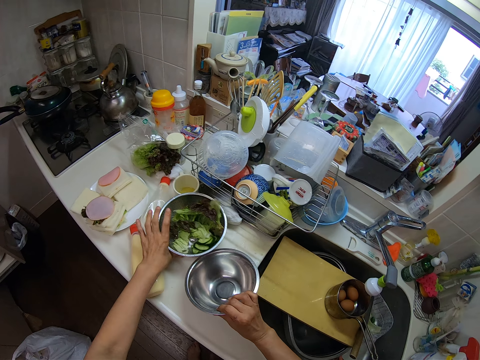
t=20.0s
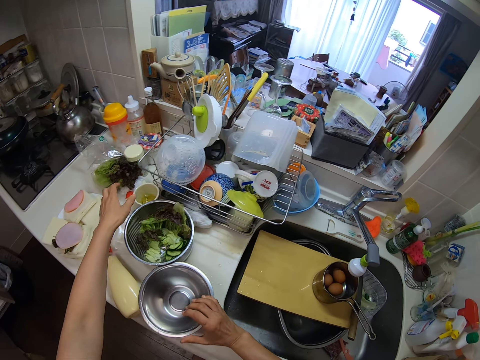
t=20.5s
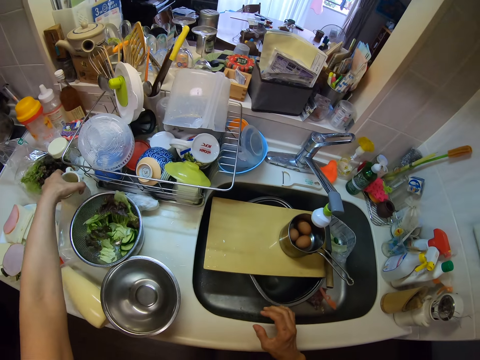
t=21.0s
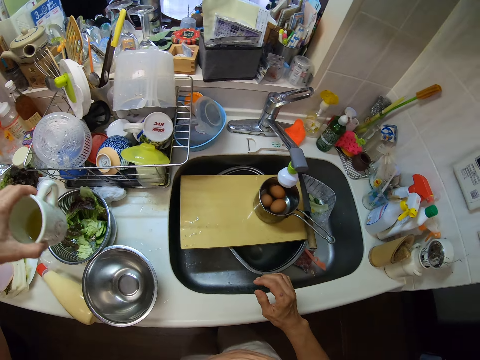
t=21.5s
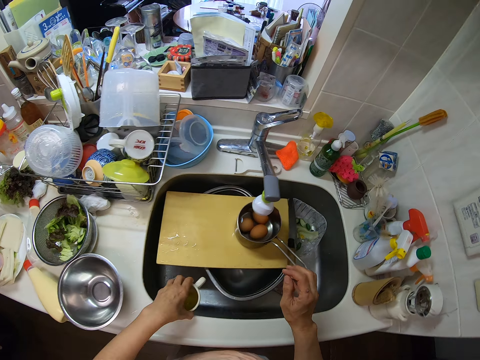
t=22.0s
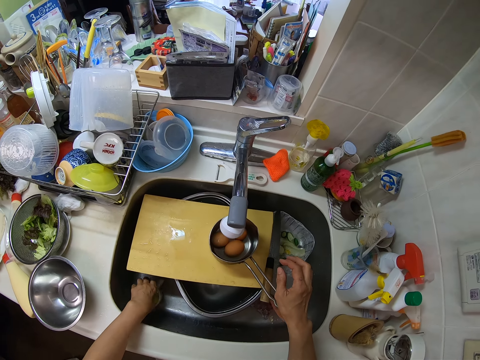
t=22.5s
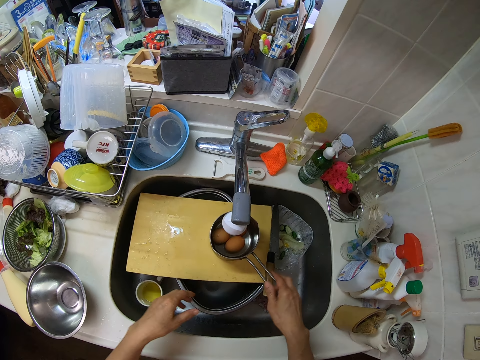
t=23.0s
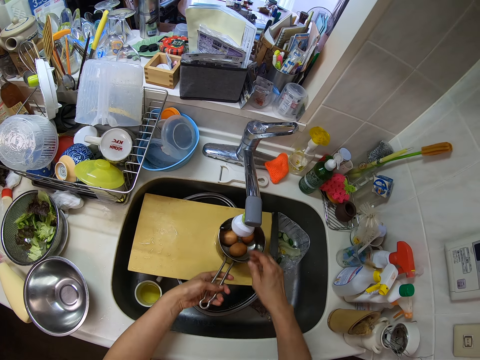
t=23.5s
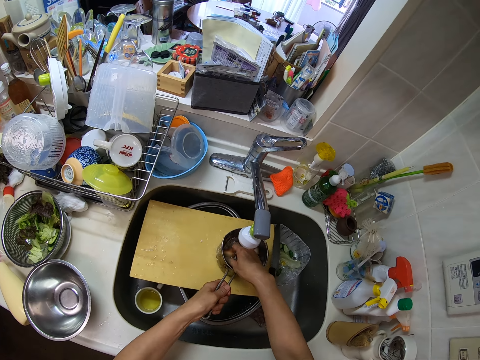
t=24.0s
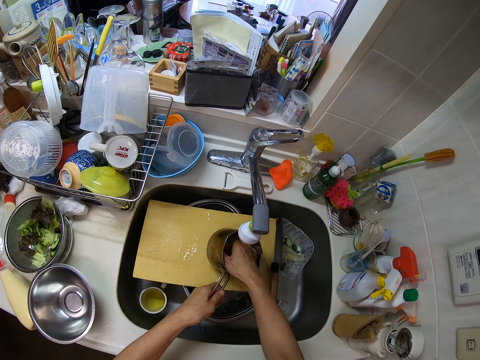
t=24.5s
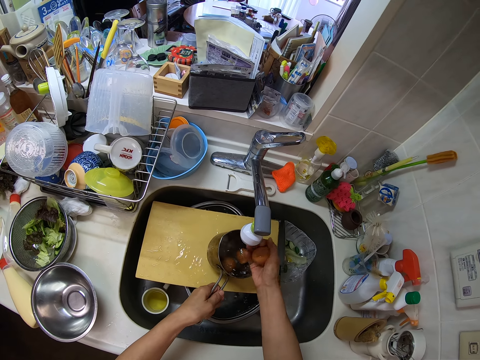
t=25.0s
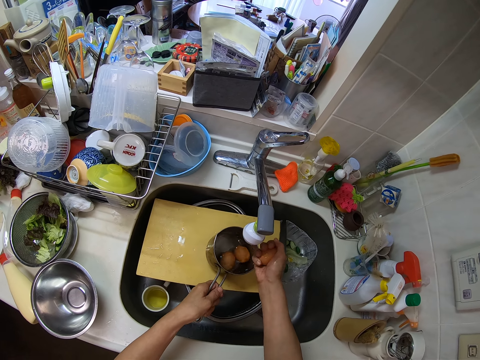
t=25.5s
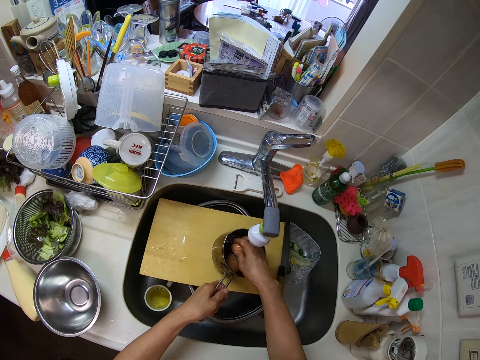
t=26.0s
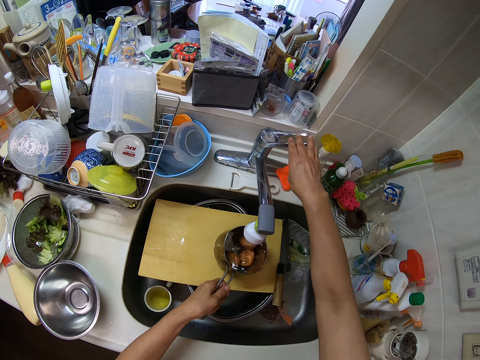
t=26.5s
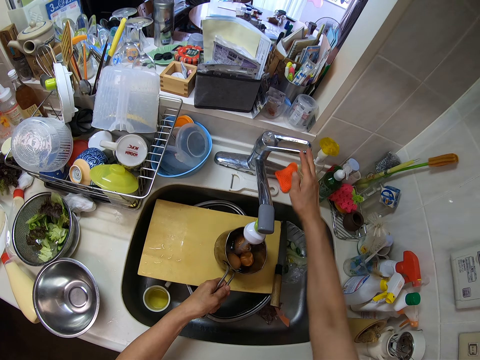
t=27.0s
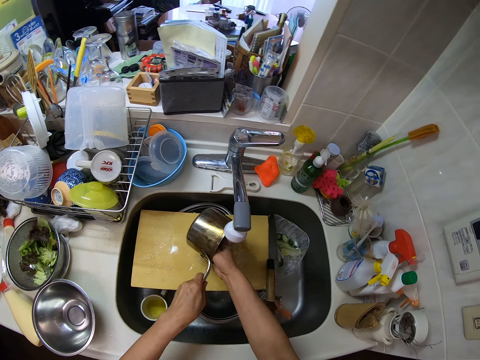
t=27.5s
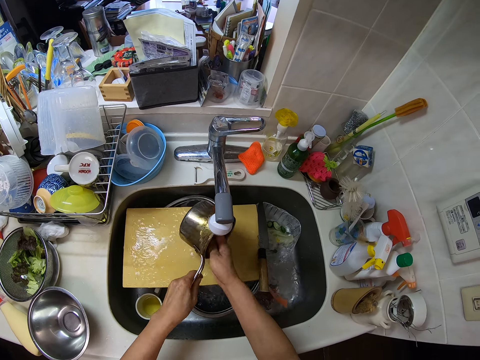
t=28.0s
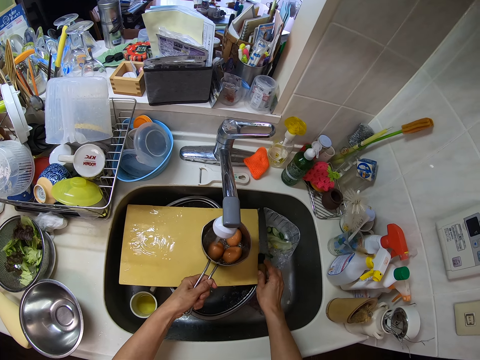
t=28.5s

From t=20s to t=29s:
The camera wearer places the container in his right hand on the table. He picks up a cup from the table with his left hand. He drops the cup in the sink with his left hand. He passes the handle of the bowl in the sink from his right hand to his left hand. He holds a cooking pot. He rinses the eggs in the bowl with his right hand. He turns off the sink faucet with his right hand. He pours out the water in the bowl into the sink. He opens the tap. He adjusts a knife on the cutting board in the sink with his right hand.

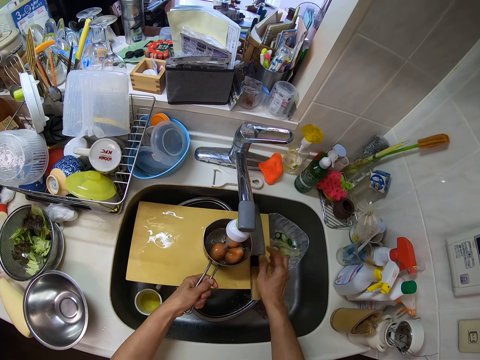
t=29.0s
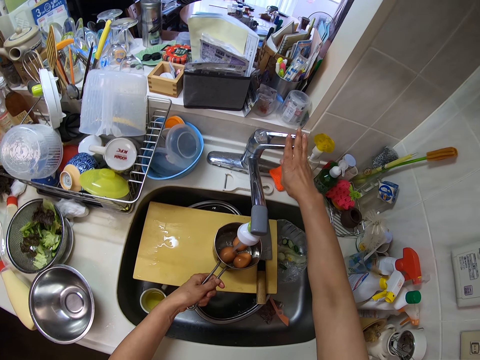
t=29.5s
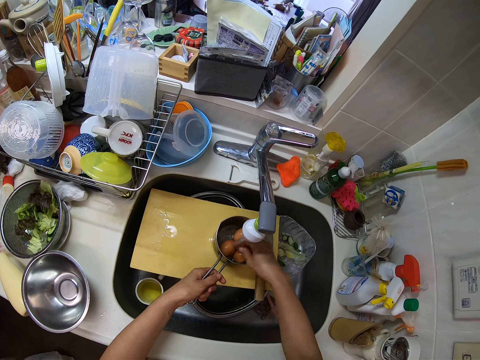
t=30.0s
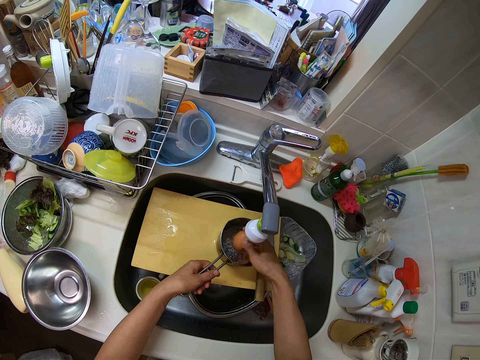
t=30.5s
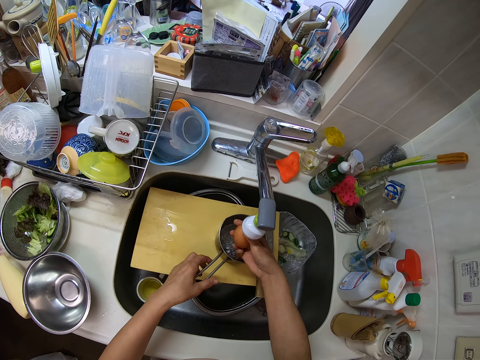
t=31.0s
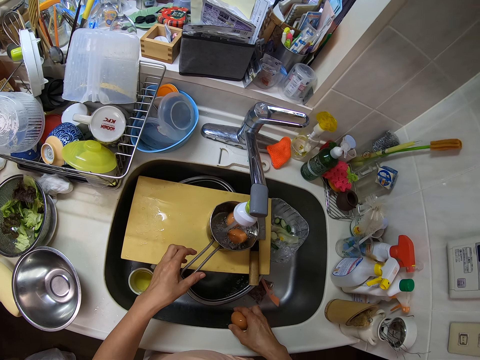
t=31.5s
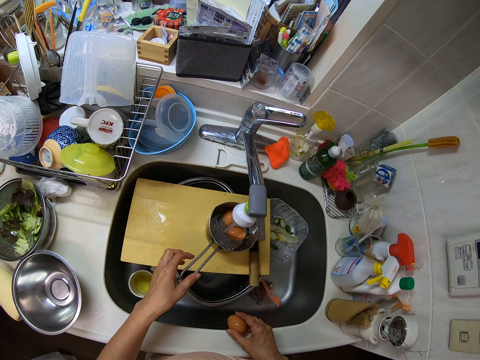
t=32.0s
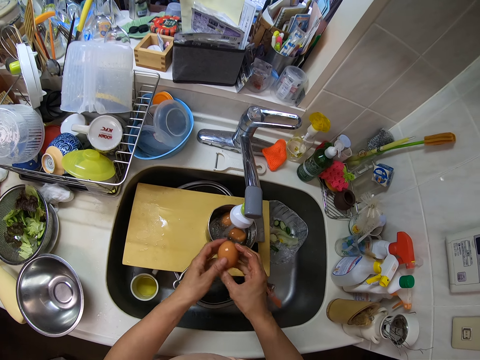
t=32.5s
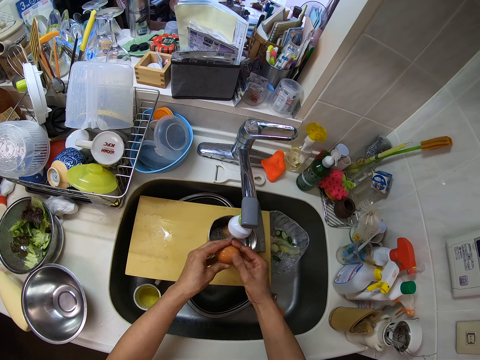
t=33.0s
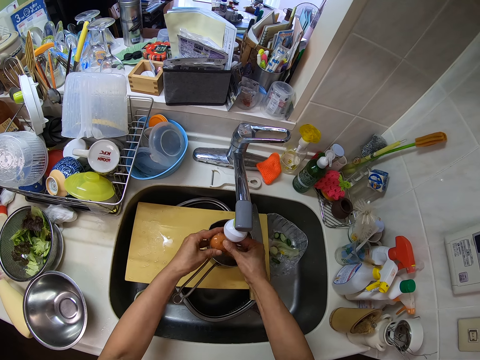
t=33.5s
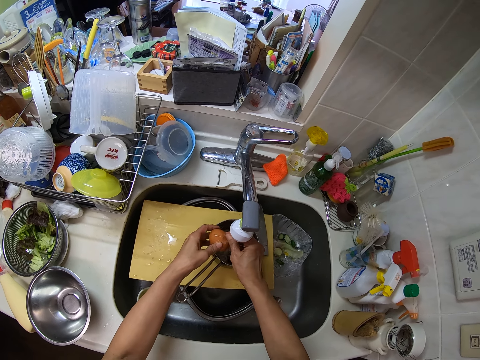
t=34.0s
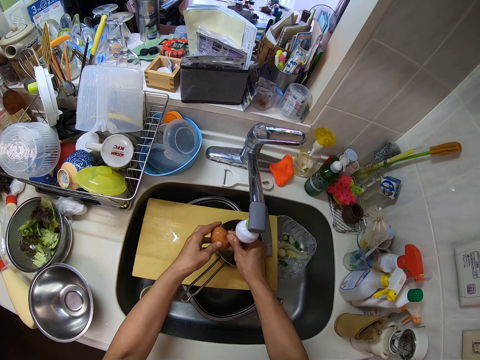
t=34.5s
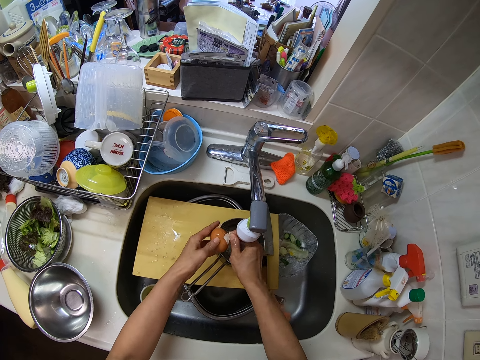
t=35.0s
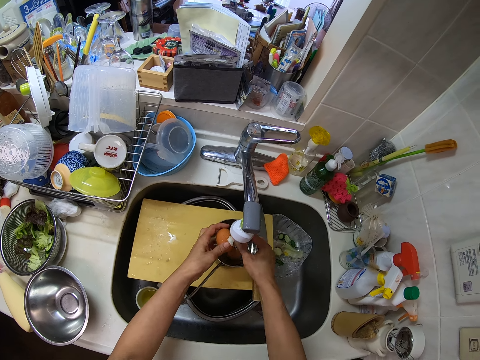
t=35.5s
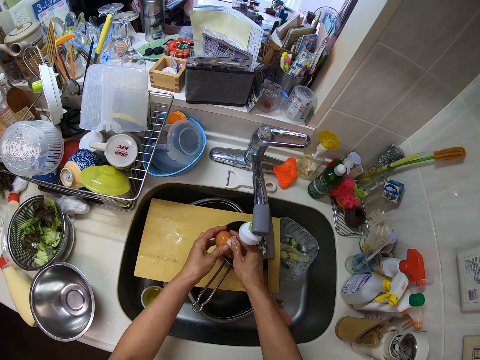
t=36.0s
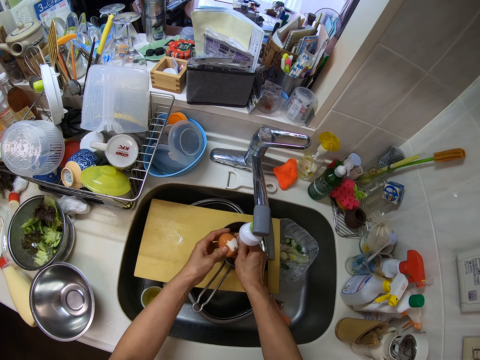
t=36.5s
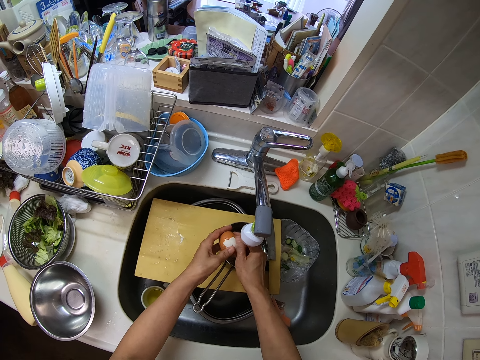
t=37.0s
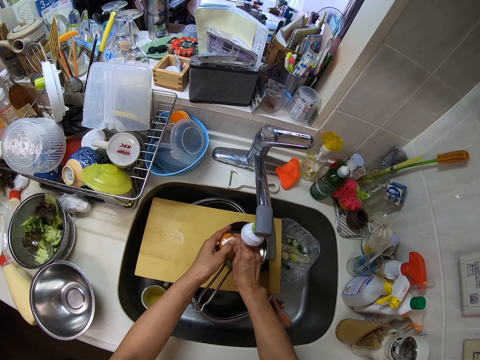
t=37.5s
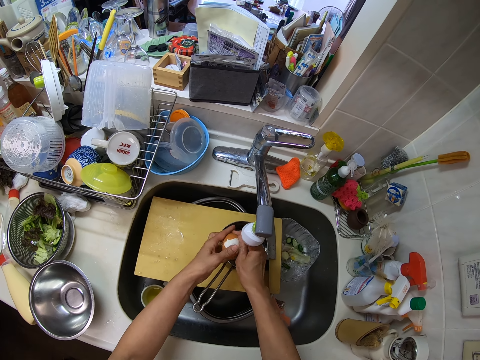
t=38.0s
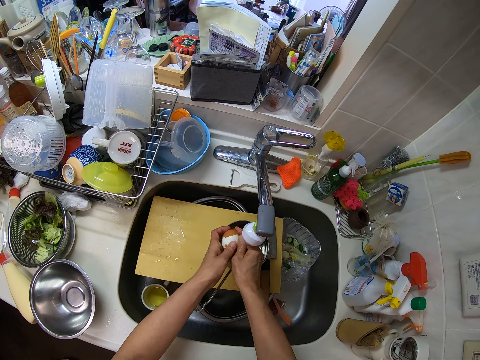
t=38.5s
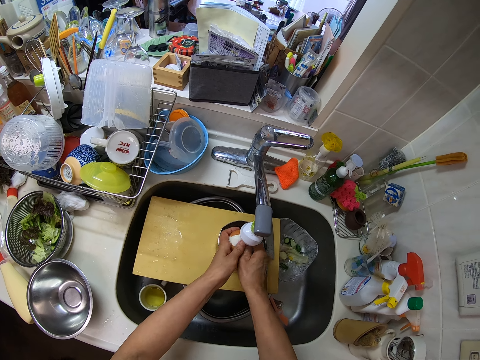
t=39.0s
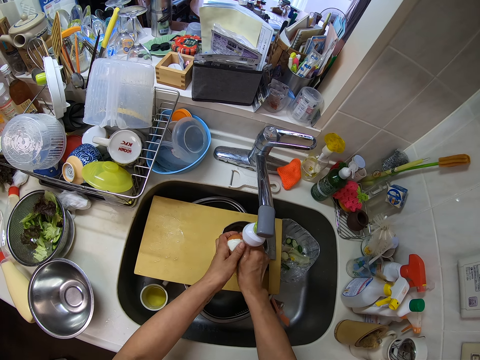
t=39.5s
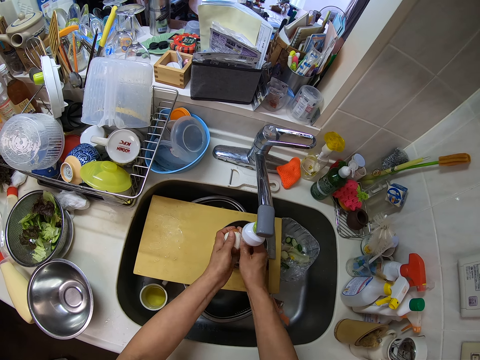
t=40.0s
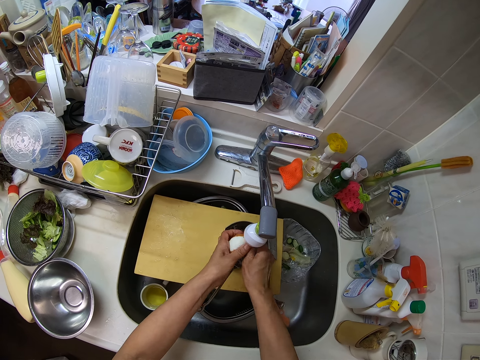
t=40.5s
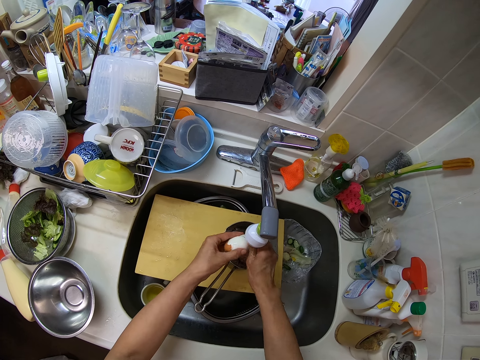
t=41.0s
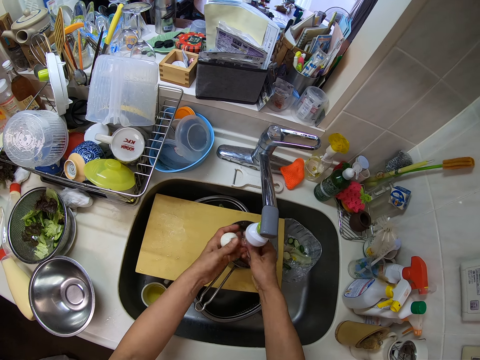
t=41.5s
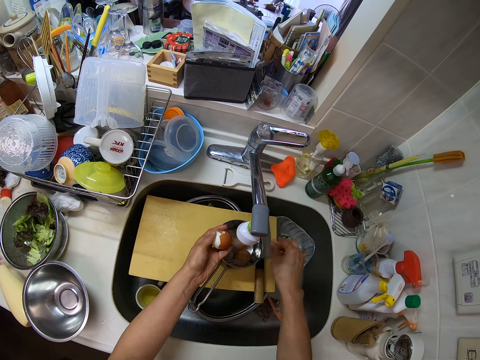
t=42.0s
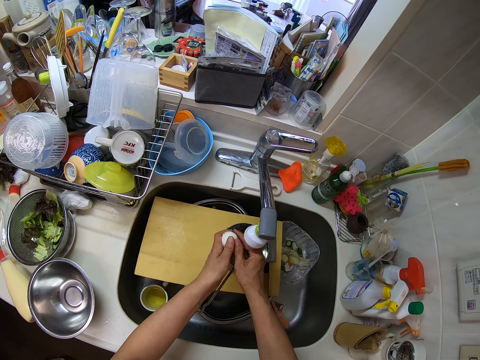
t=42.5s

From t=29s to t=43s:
The camera wearer turns on the sink faucet with his right hand. He picks up an egg from the bowl with his right hand. He hits the egg on the sink with his right hand. He removes the egg shell with his hands. He peels the egg again. He throws the egg shell into the sink with his right hand. He removes the egg shell with his hands.

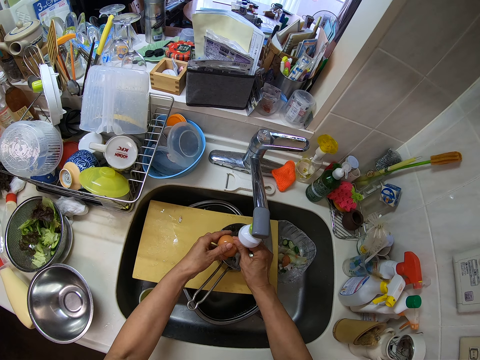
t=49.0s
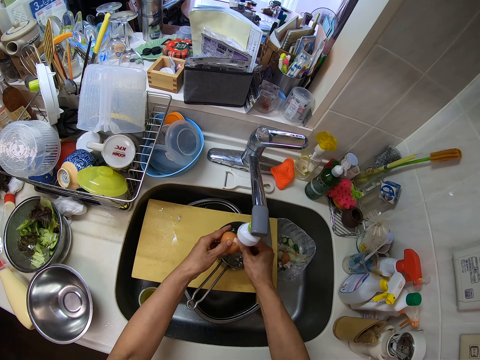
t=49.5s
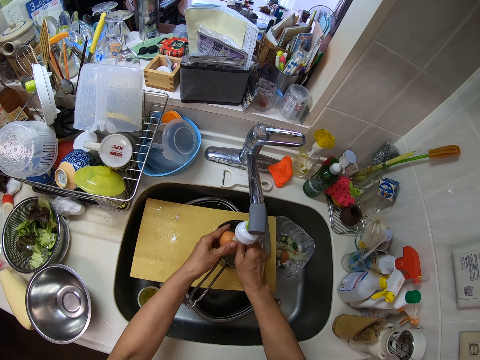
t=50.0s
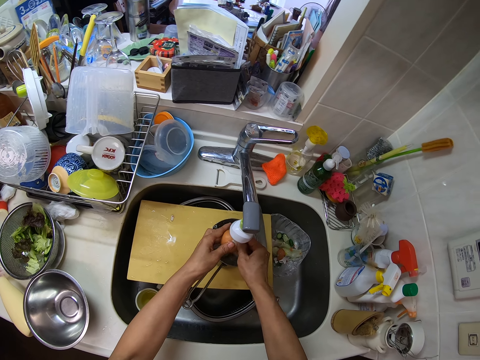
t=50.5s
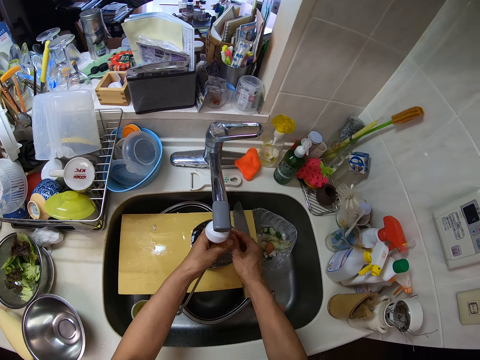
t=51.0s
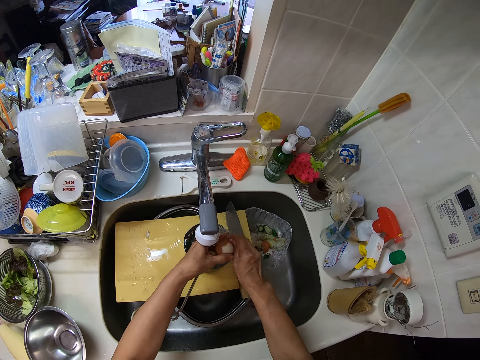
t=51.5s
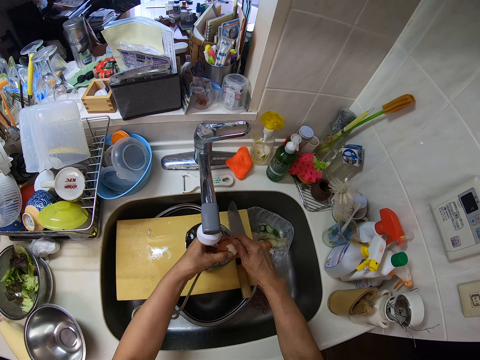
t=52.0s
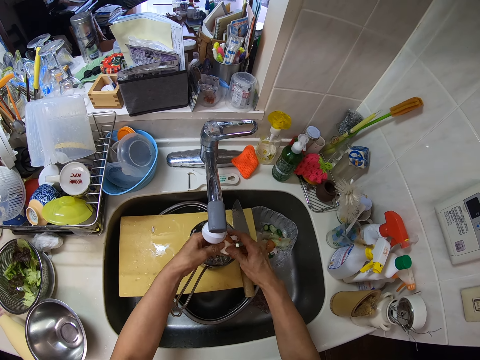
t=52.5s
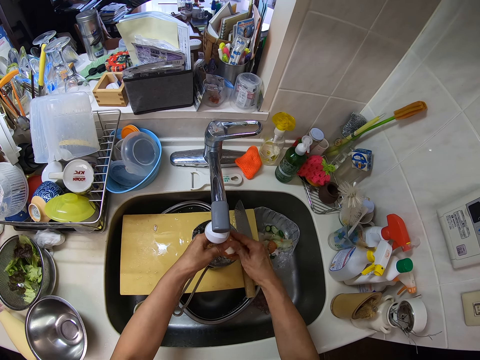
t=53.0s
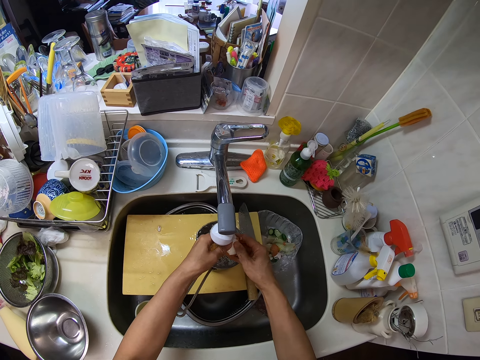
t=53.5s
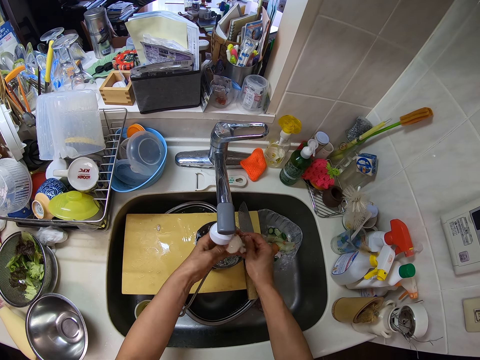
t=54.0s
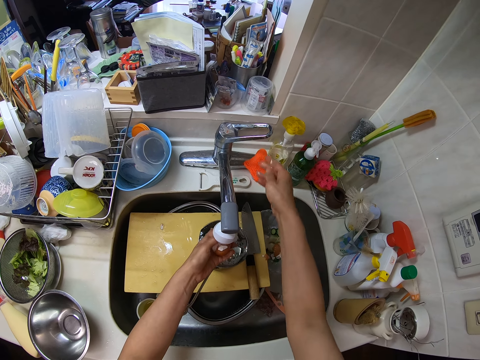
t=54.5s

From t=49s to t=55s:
The camera wearer peels the eggs. He peels the egg repeatedly. He throws the egg shell into the sink with his right hand.
